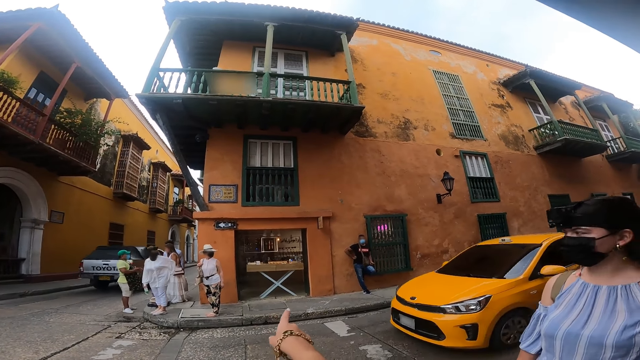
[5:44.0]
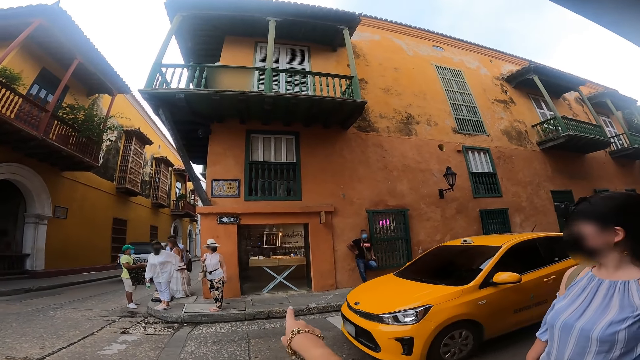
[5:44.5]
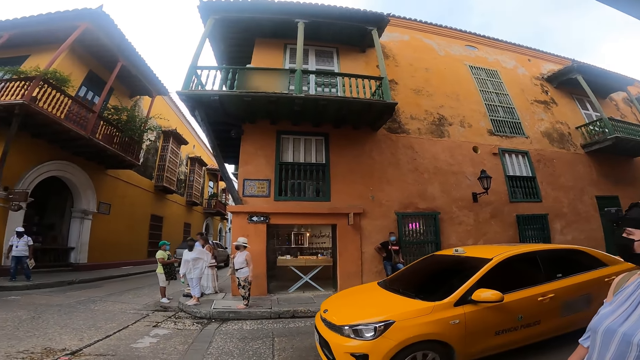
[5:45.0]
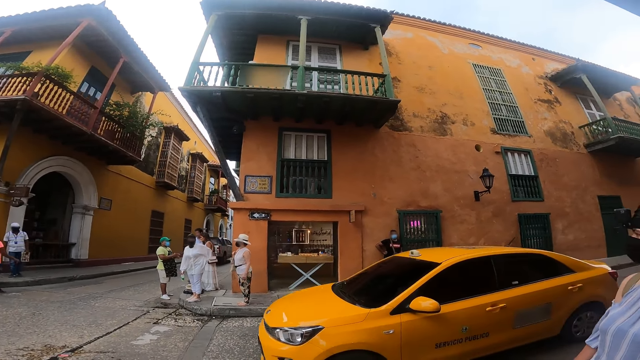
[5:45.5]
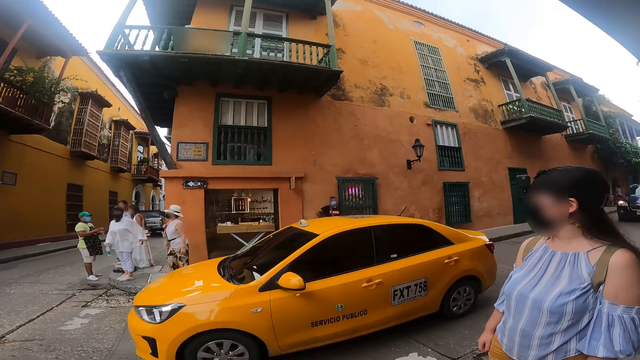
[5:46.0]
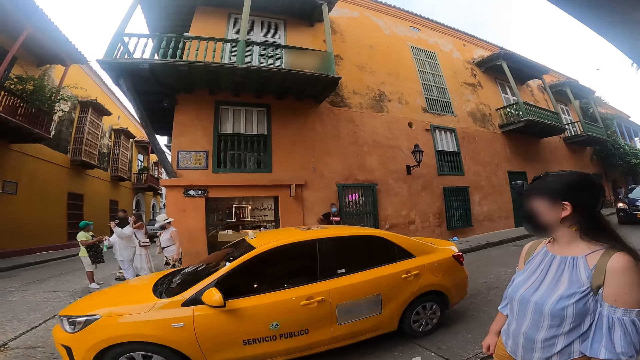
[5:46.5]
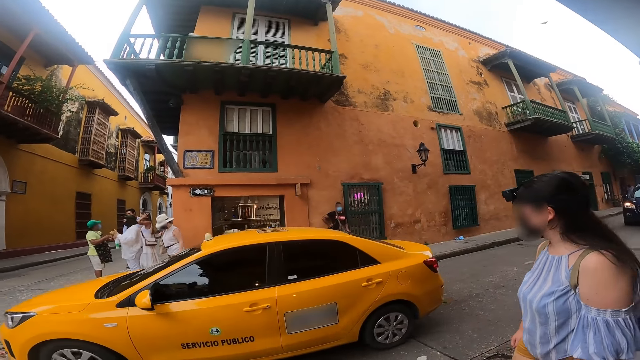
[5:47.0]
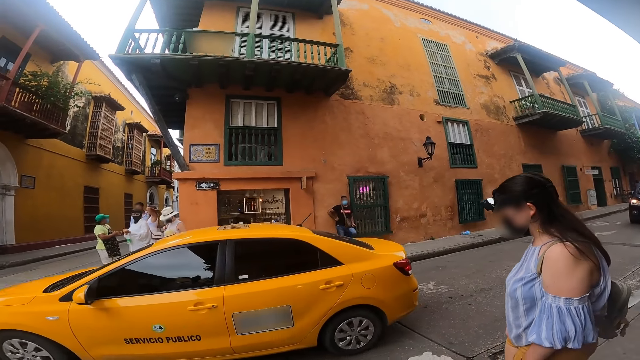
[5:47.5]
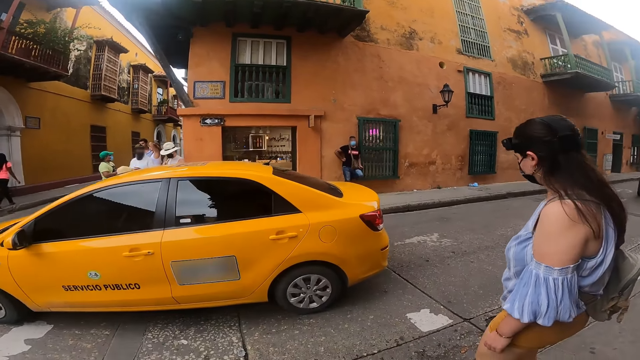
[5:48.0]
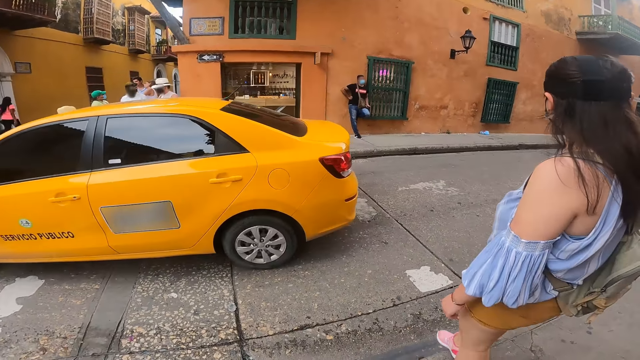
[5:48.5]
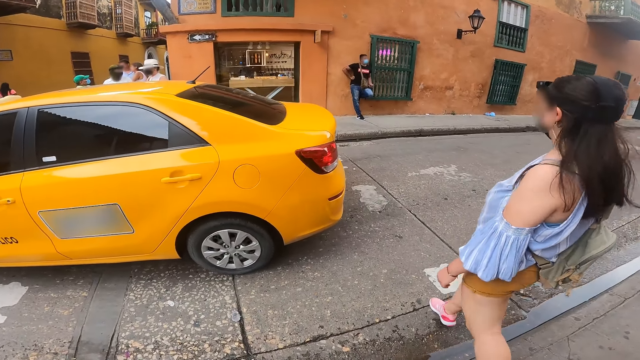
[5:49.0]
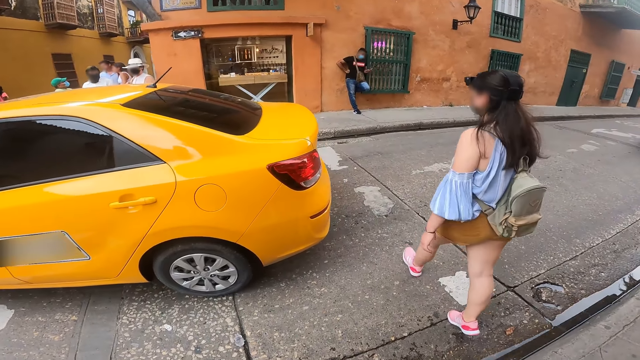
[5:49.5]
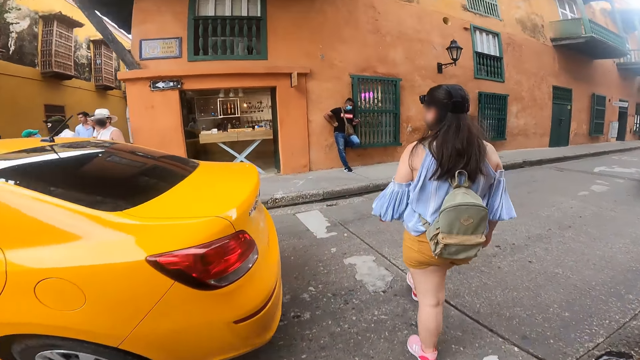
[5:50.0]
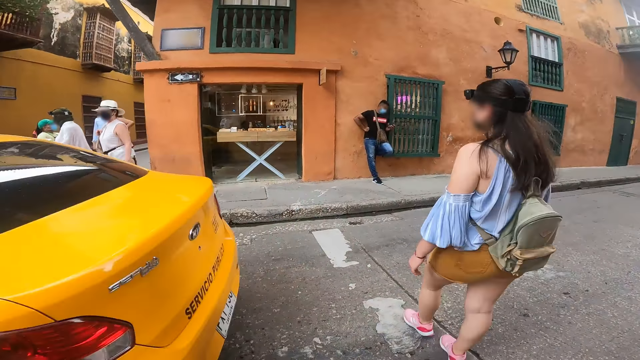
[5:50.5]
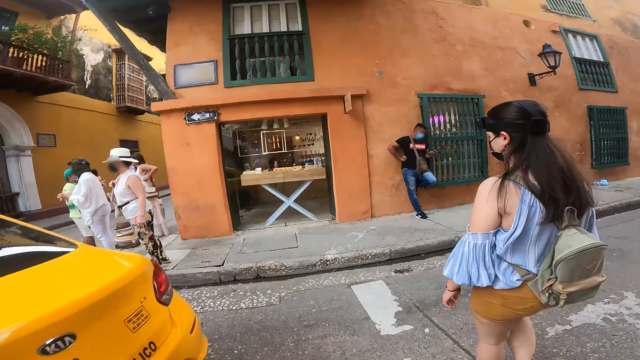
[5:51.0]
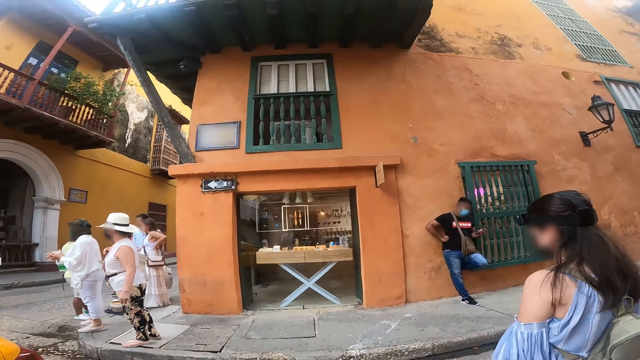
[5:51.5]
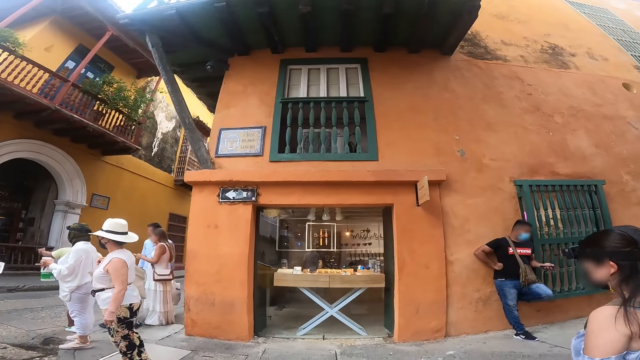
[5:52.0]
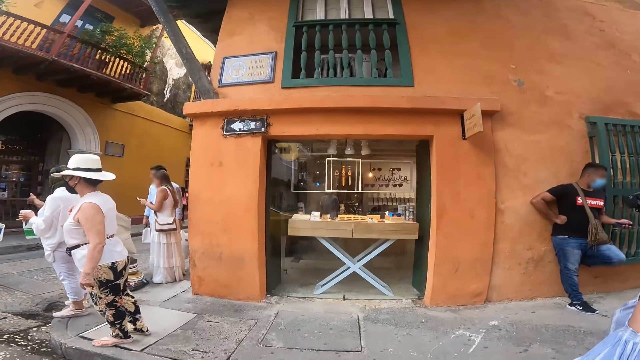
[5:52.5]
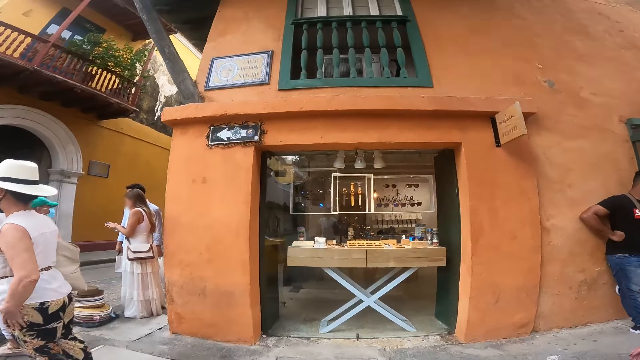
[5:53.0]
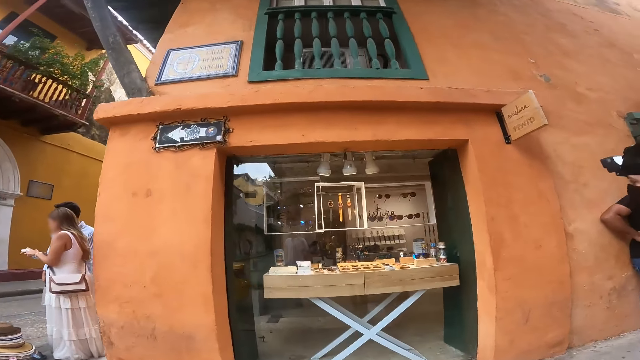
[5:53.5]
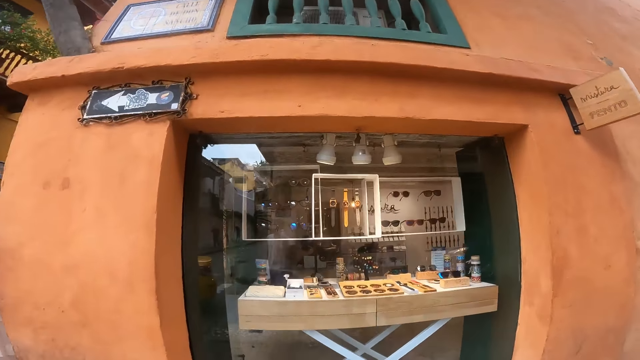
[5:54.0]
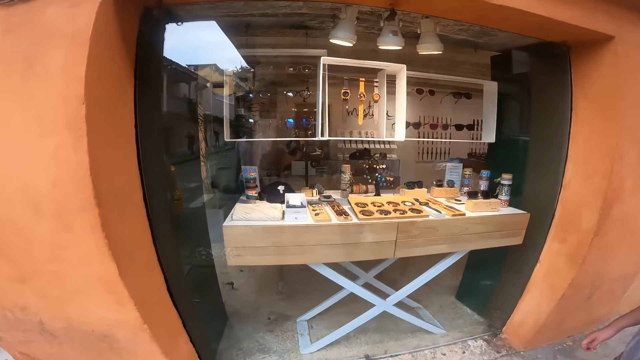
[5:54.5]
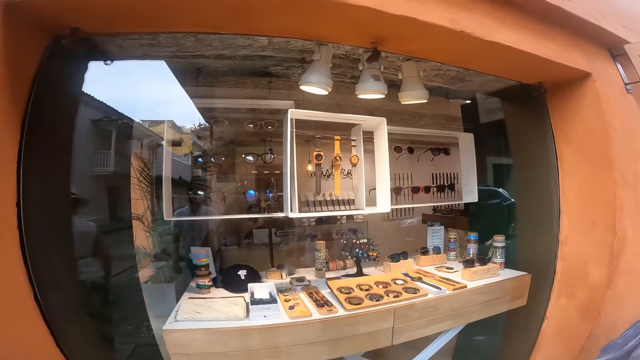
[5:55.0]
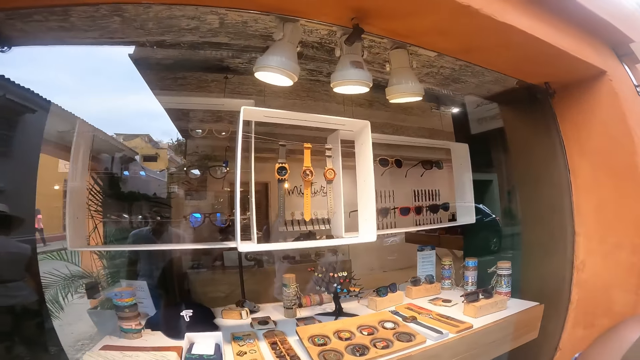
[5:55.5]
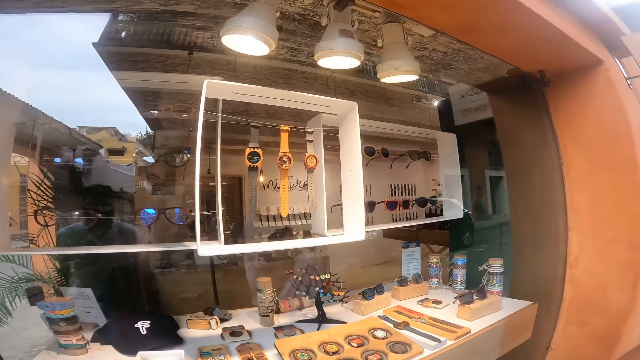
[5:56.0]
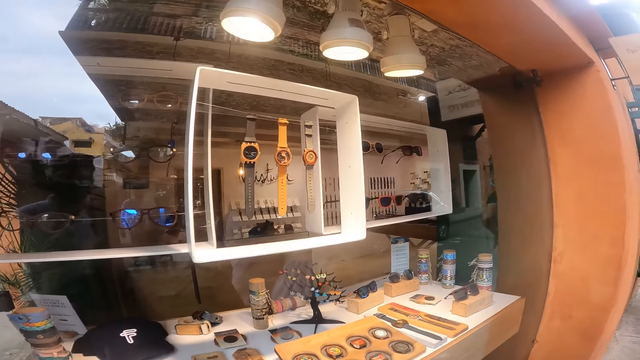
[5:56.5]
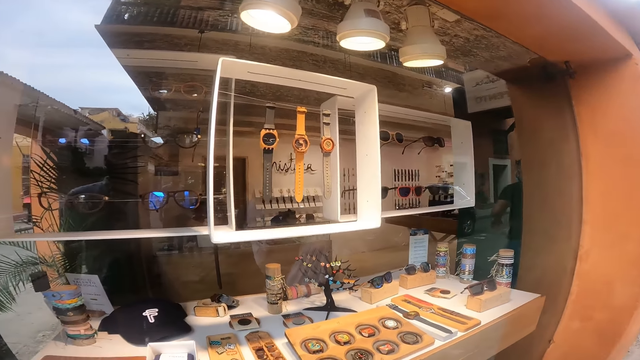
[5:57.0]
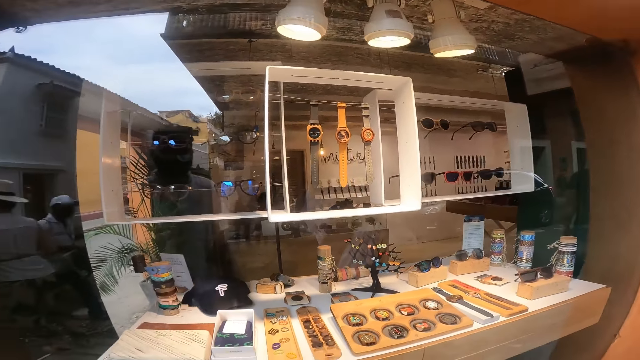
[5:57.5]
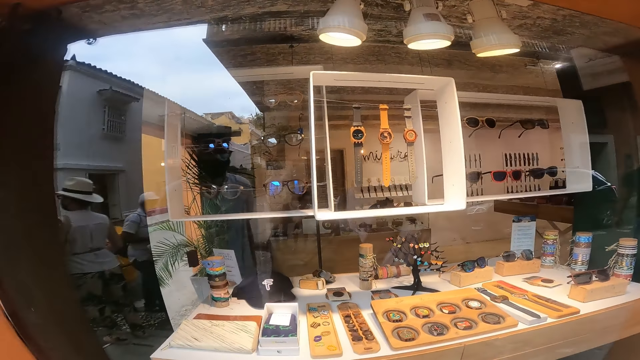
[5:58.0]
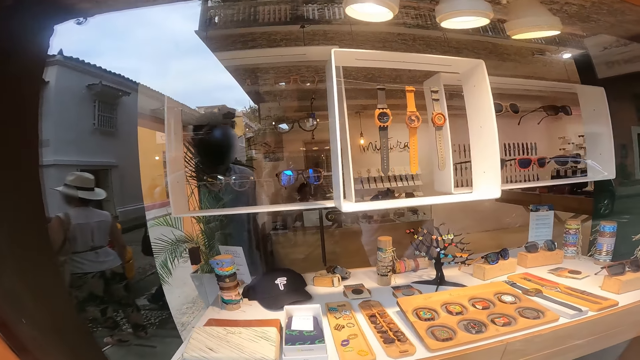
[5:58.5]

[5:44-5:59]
A woman stares at the camera wearer. The camera wearer gesticulates with her right hand. A yellow car drives past the camera wearer. The woman looks around. The woman crosses the road. The camera wearer crosses the road. She stares at the display. She stands in front of a jewelry shop.

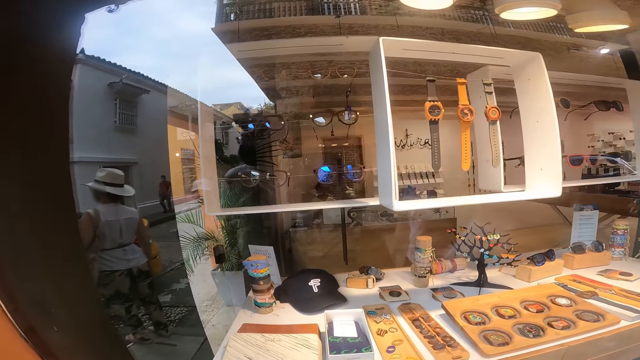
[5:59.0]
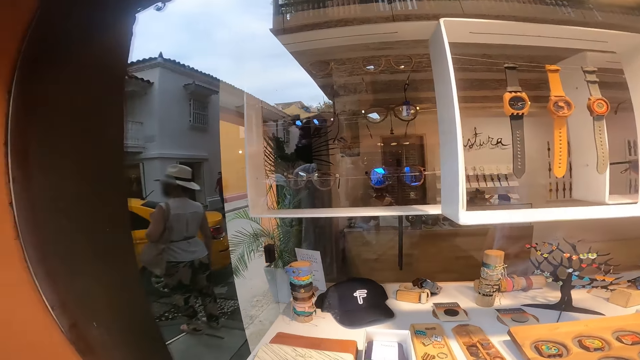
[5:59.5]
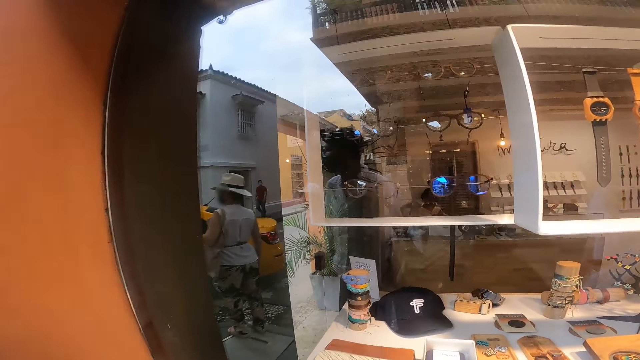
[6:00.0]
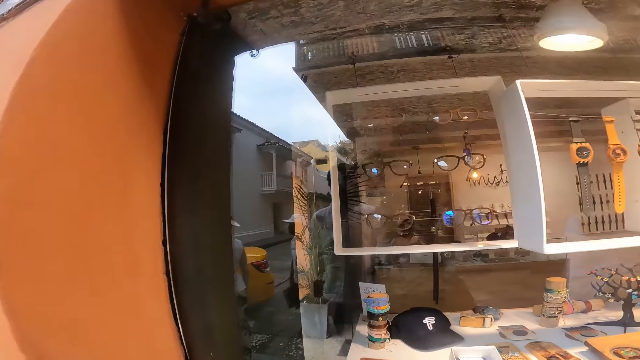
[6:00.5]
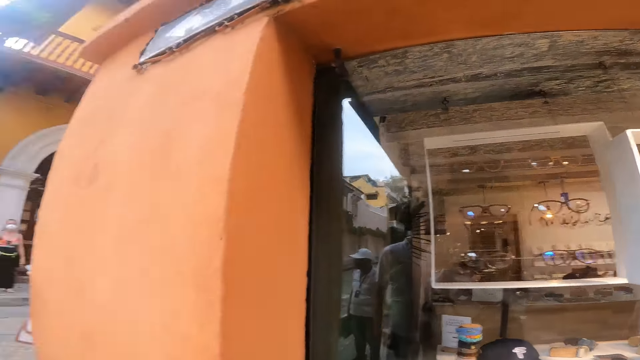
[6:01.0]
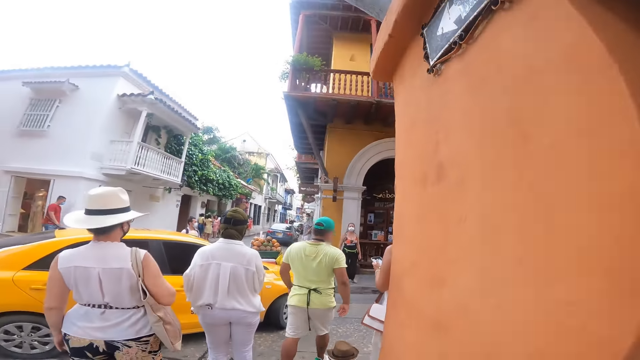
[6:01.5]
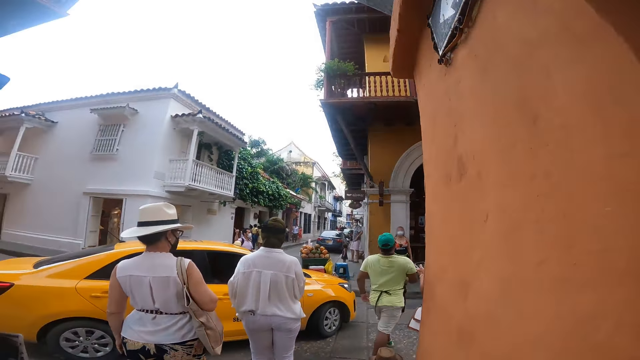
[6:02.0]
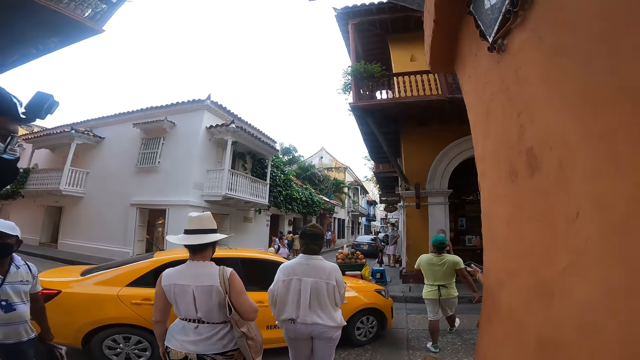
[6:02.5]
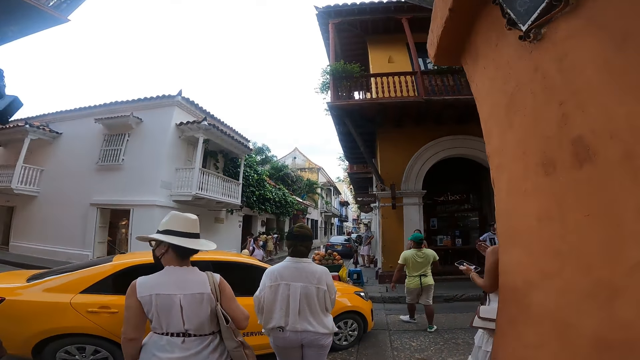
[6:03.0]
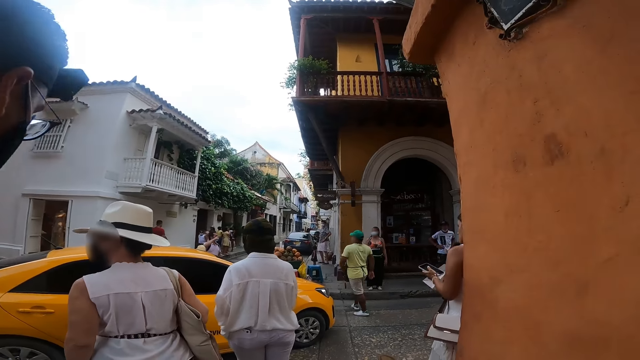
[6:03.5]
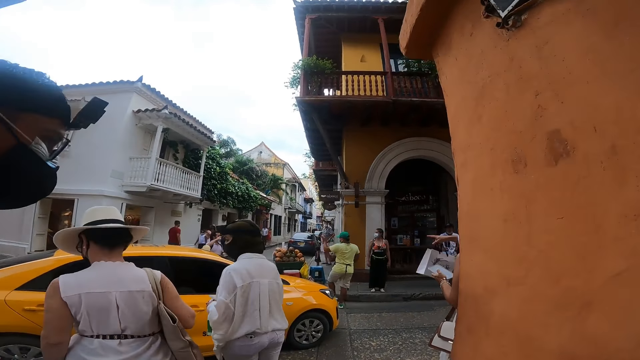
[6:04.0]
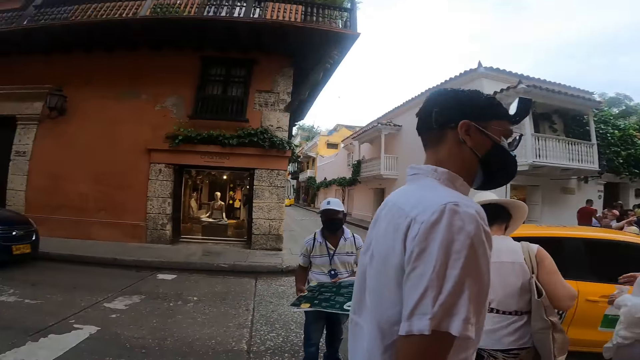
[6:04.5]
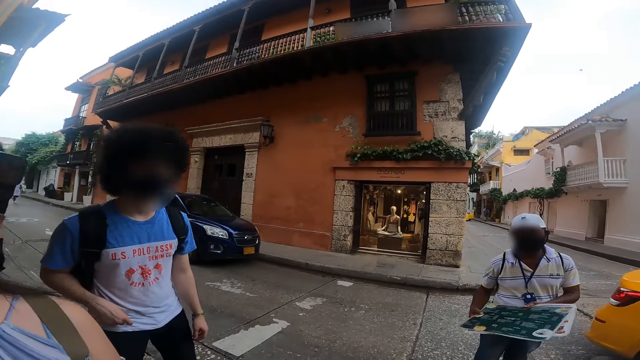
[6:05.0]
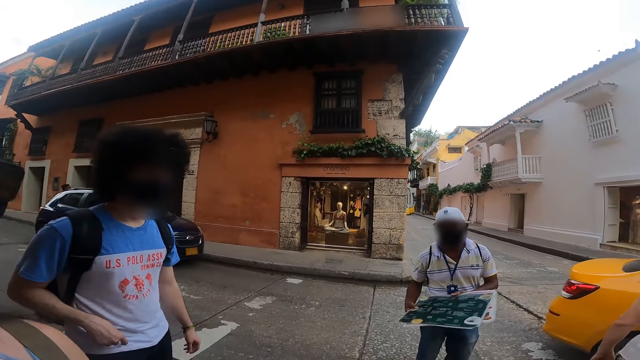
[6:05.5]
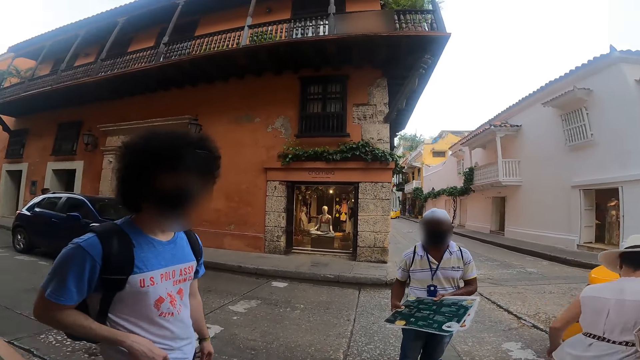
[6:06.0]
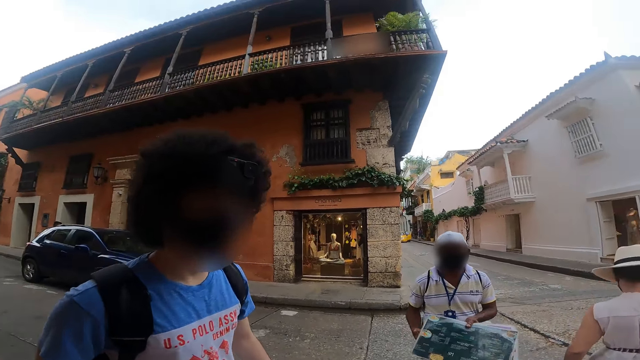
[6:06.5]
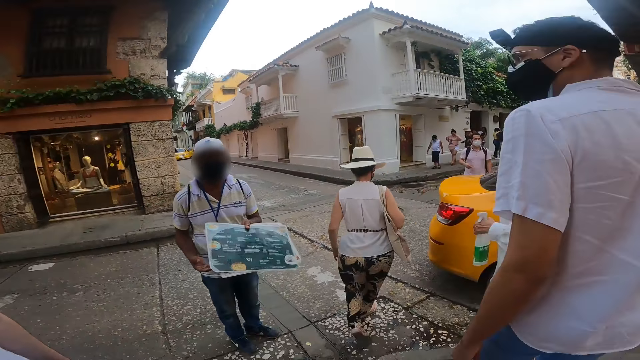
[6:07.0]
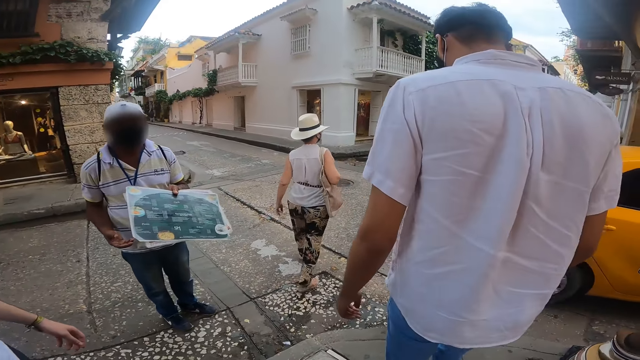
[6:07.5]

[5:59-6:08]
The camera wearer looks around. A person walks on the pavement. Another person walks on the bench.
